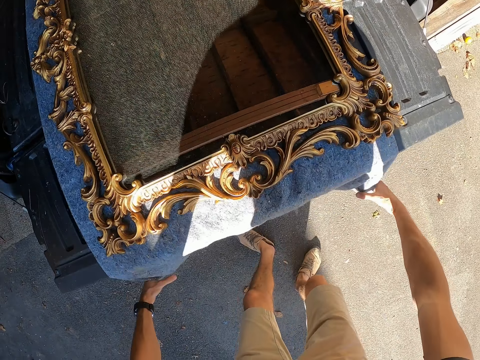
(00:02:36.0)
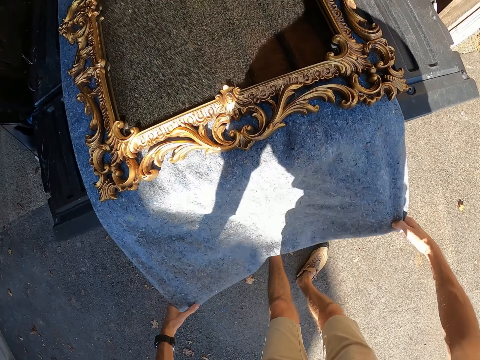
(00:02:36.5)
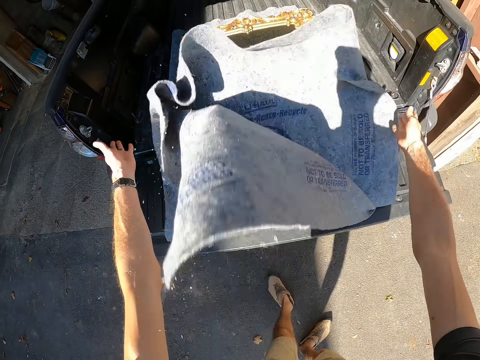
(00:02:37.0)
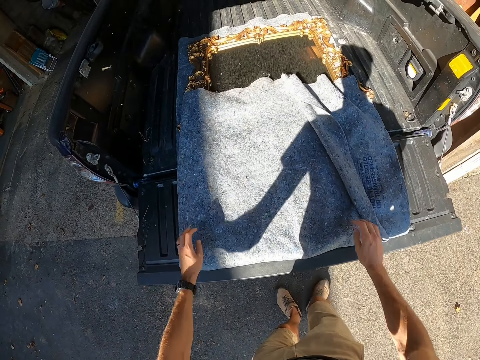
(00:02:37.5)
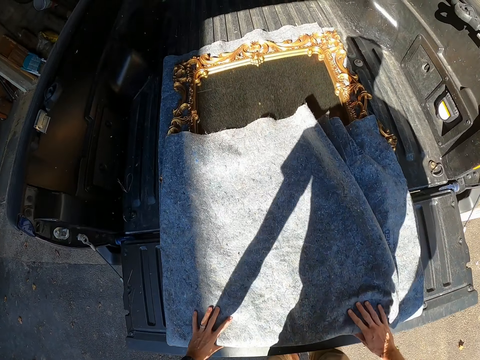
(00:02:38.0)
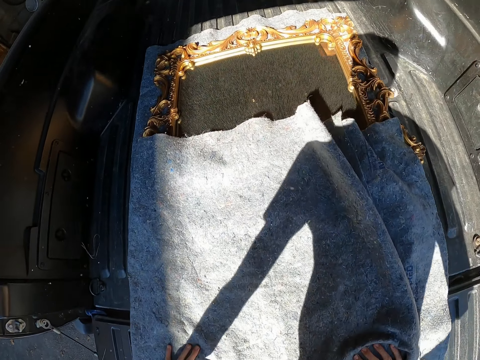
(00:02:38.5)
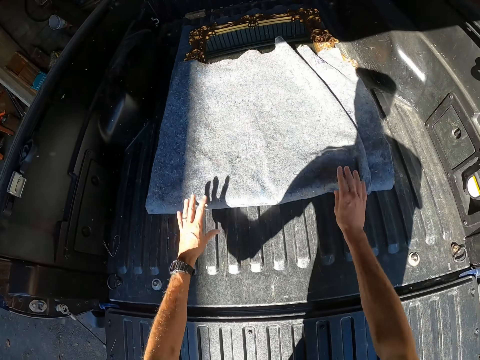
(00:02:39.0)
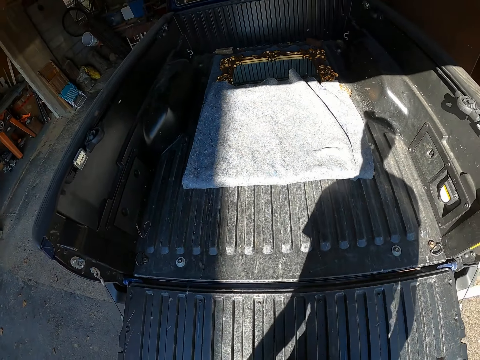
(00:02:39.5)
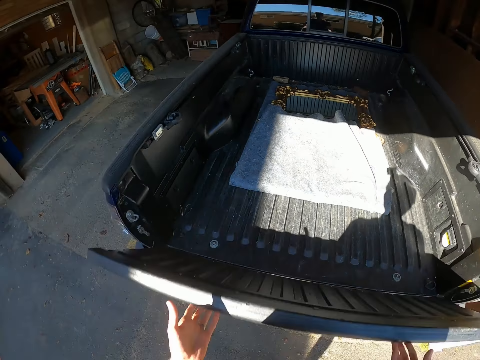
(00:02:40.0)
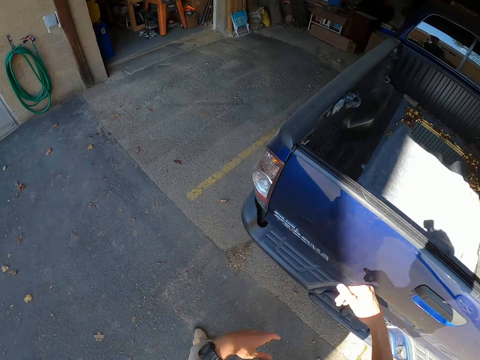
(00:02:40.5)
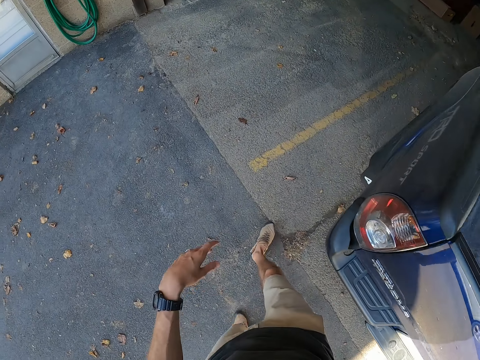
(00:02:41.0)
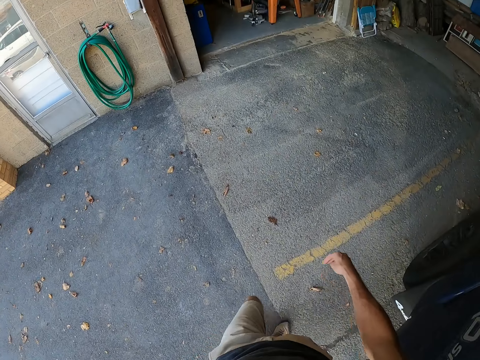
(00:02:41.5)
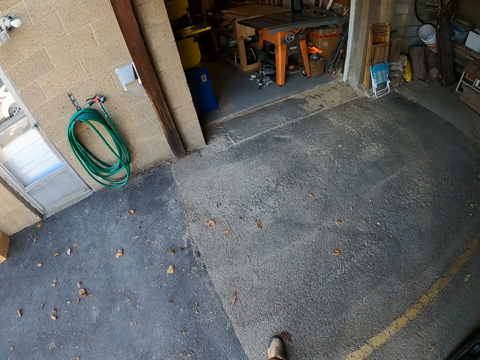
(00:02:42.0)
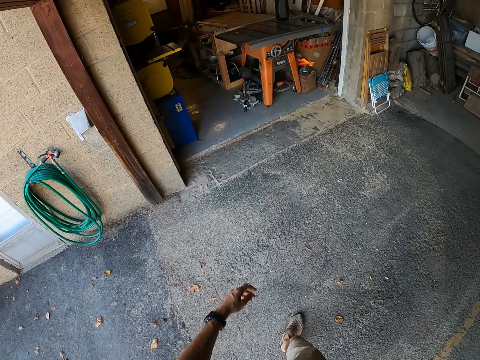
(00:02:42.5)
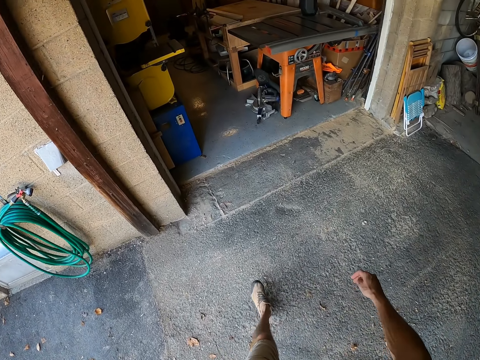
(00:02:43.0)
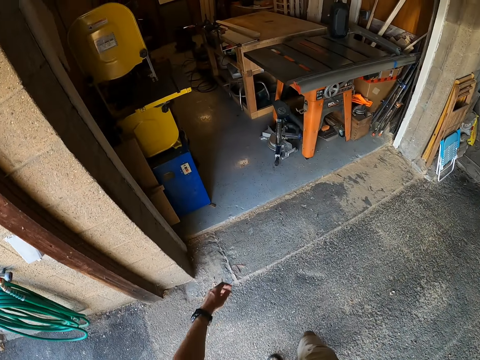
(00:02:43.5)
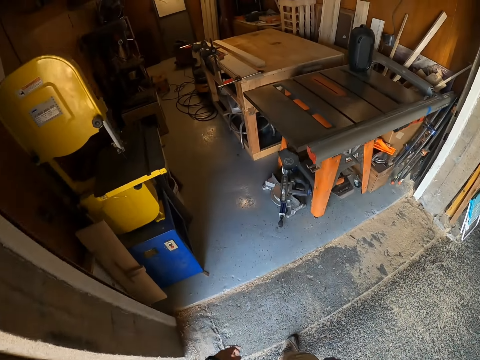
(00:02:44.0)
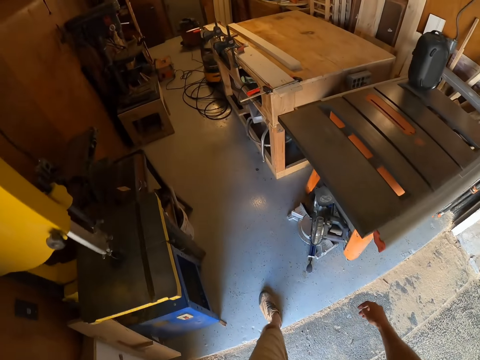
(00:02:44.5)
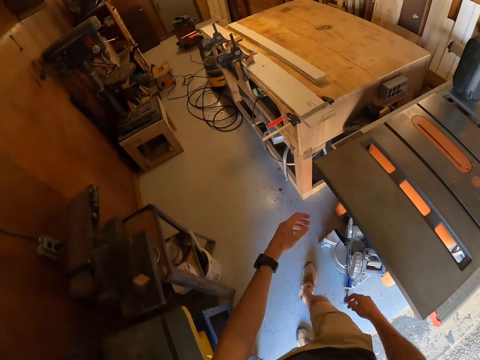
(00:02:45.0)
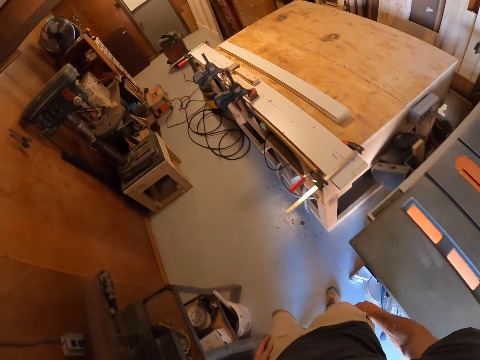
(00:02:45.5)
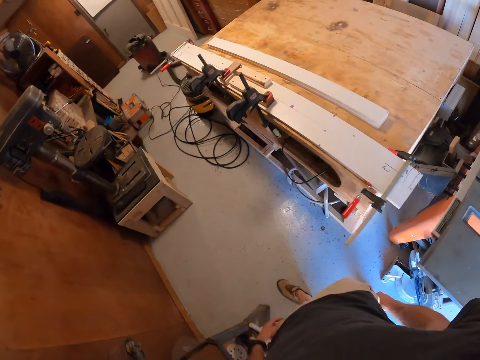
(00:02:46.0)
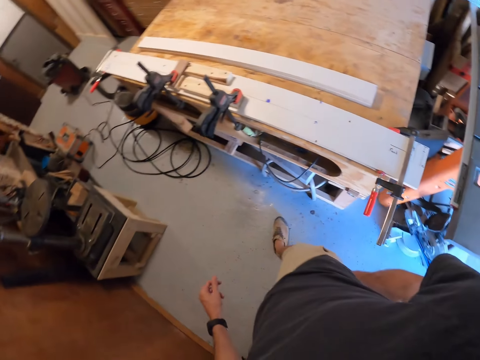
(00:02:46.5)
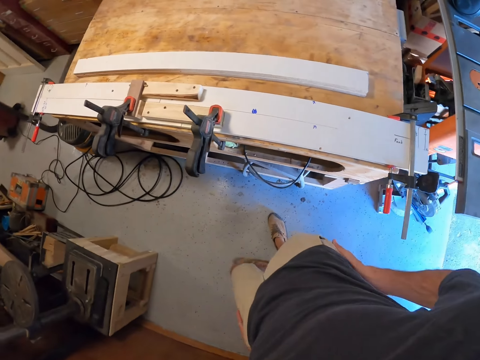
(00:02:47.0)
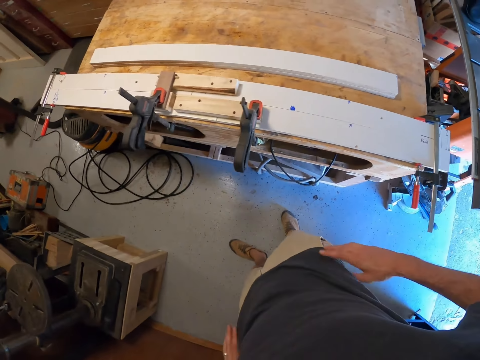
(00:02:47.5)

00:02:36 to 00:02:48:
The camera wearer covers the mirror with the blanket. They push the mirror in the pickup trunk. They close the pickup trunk door. They walk around the compound.

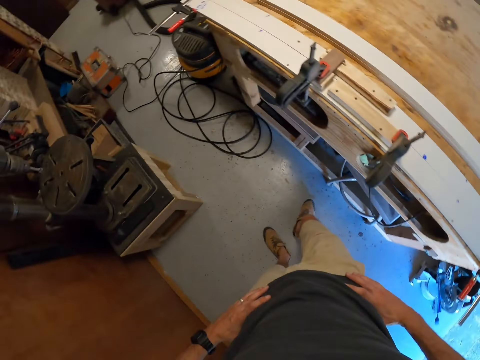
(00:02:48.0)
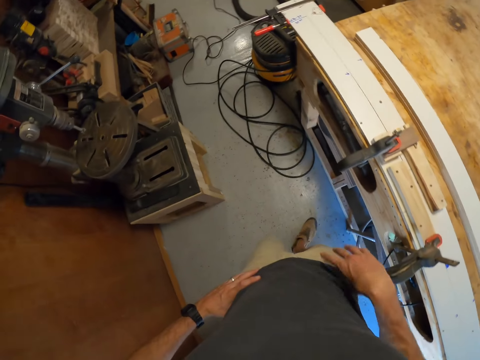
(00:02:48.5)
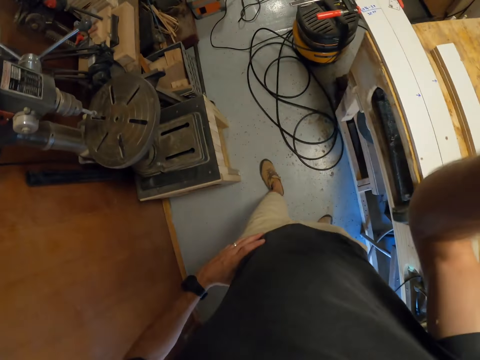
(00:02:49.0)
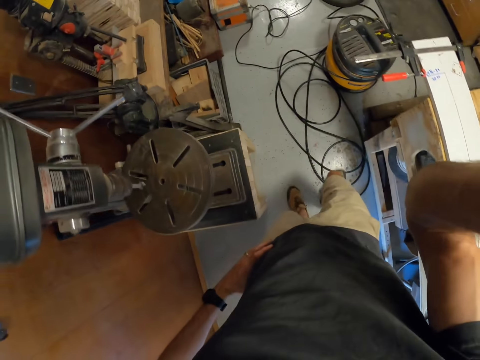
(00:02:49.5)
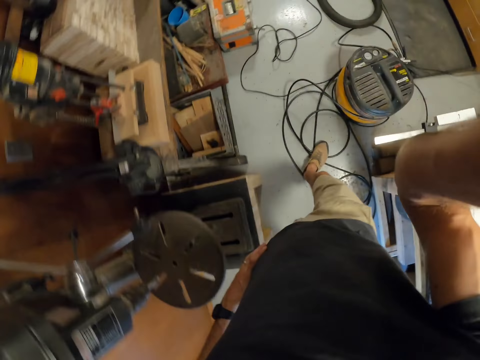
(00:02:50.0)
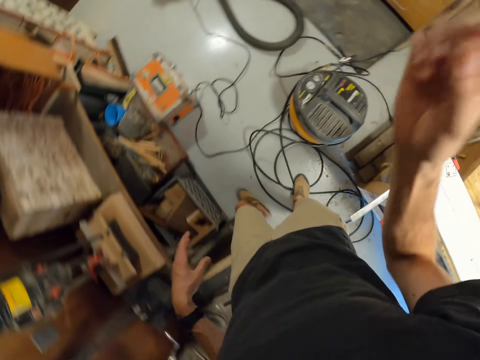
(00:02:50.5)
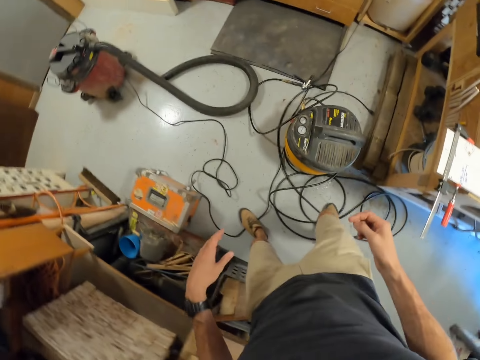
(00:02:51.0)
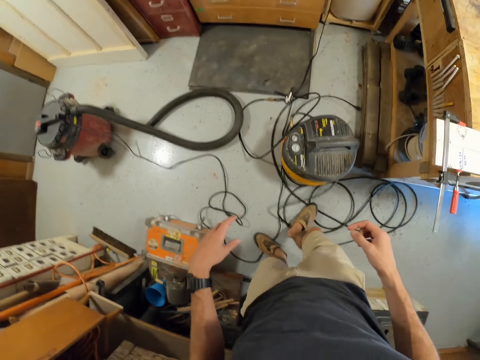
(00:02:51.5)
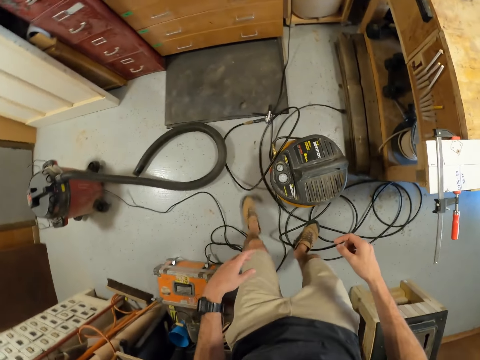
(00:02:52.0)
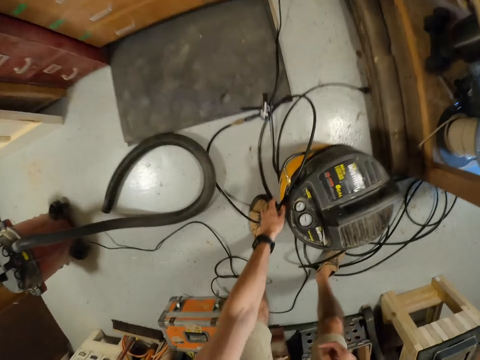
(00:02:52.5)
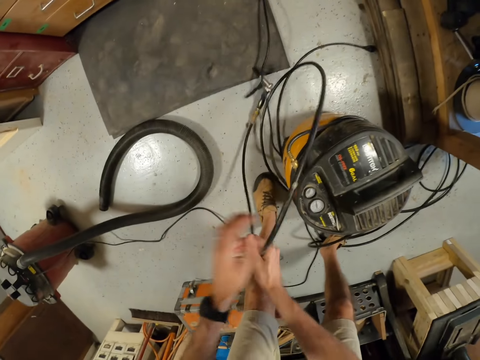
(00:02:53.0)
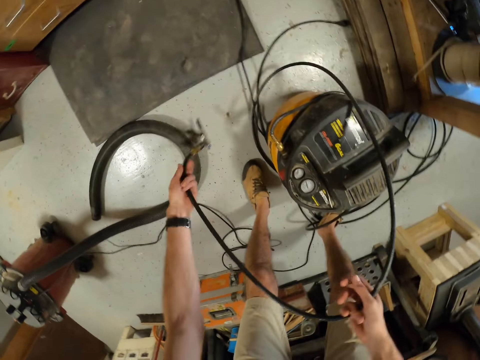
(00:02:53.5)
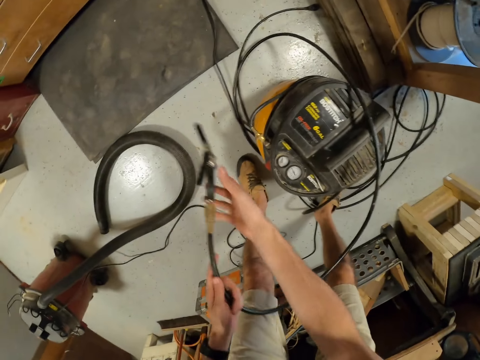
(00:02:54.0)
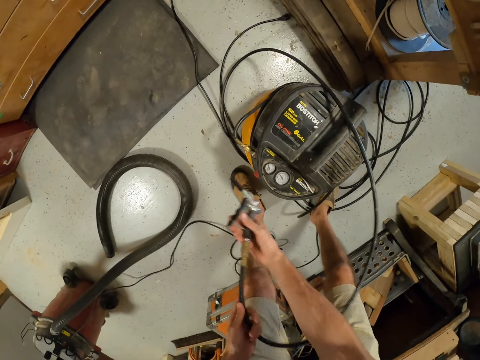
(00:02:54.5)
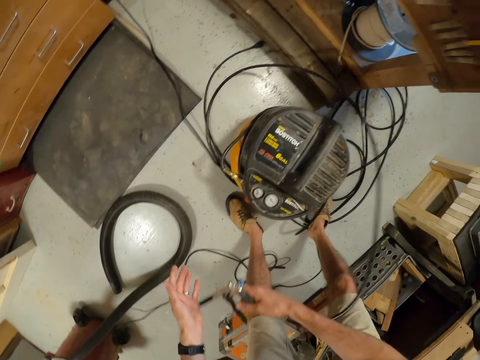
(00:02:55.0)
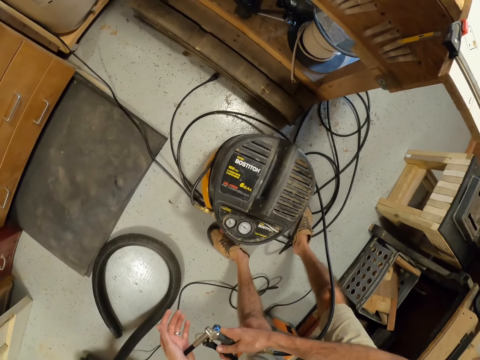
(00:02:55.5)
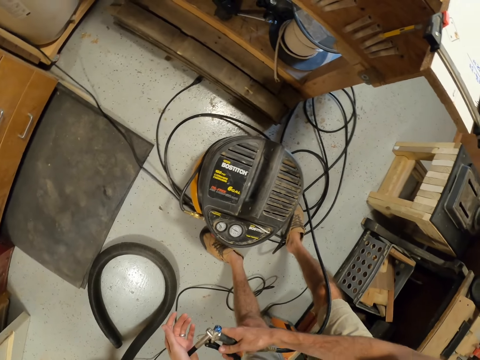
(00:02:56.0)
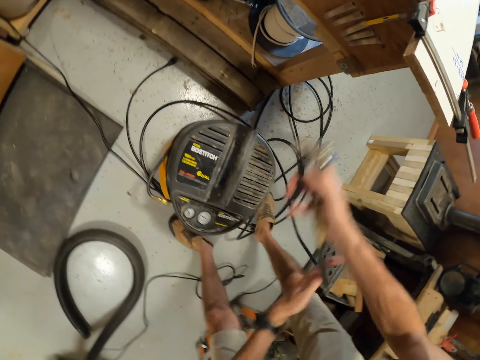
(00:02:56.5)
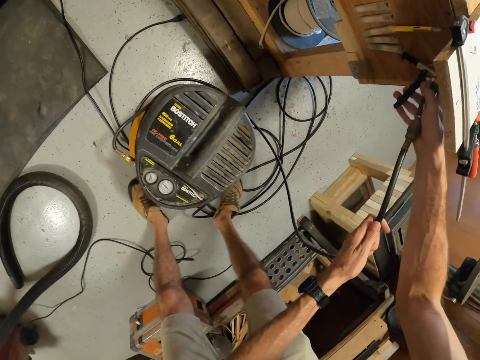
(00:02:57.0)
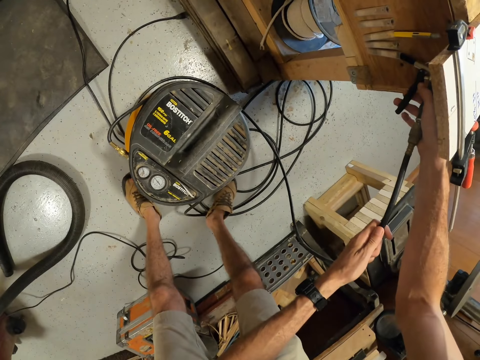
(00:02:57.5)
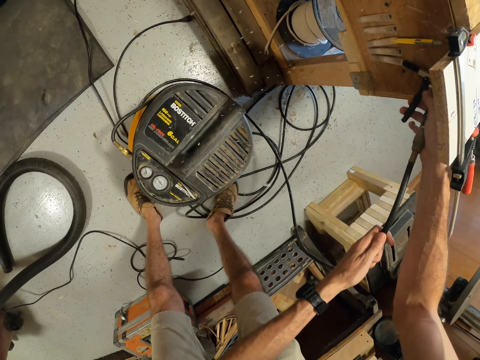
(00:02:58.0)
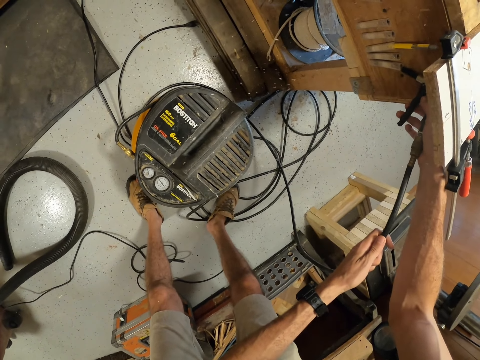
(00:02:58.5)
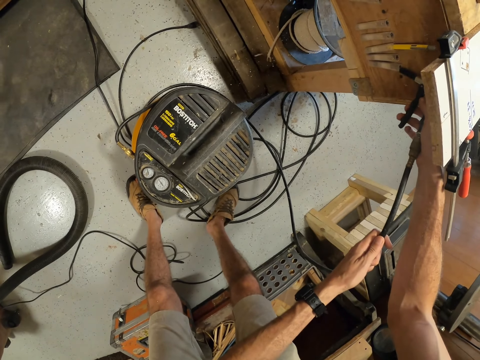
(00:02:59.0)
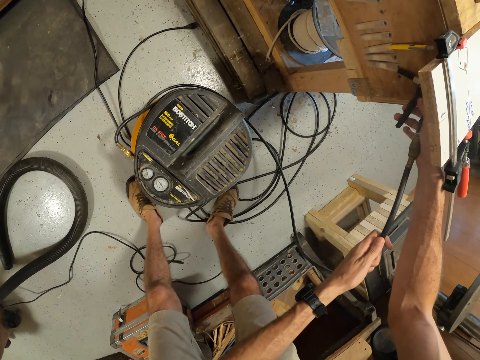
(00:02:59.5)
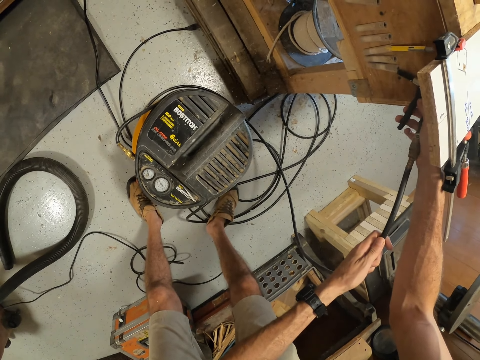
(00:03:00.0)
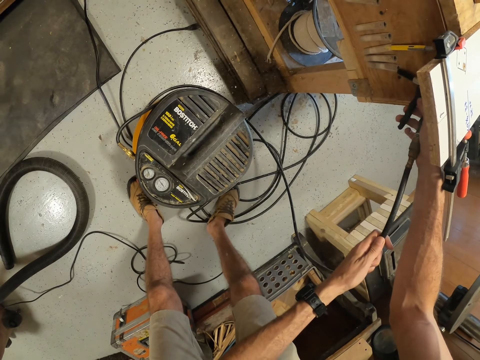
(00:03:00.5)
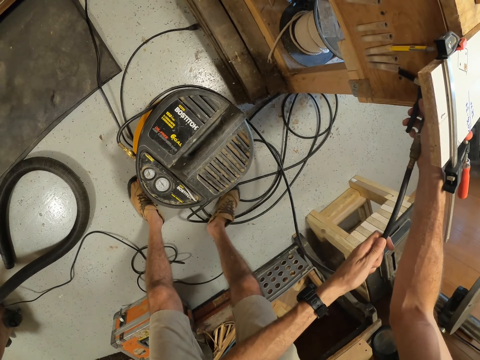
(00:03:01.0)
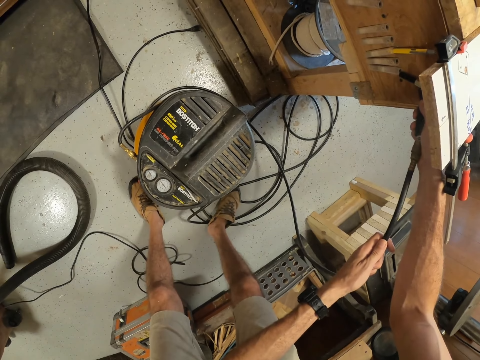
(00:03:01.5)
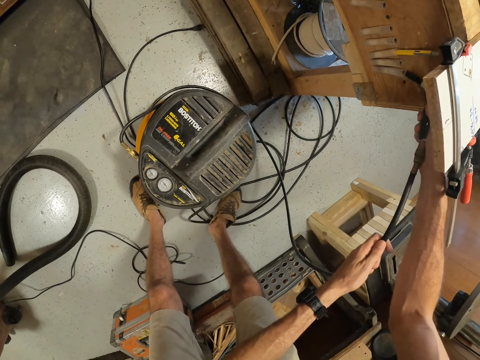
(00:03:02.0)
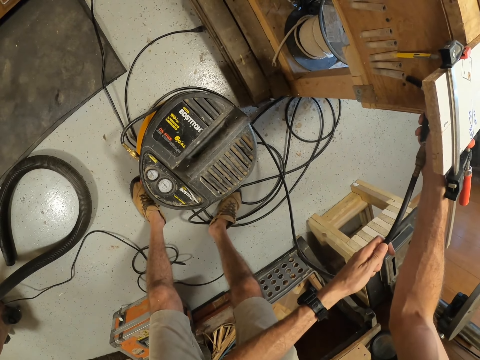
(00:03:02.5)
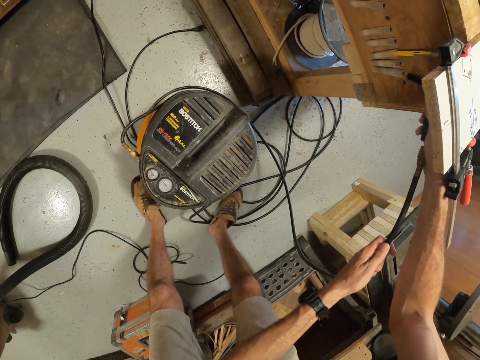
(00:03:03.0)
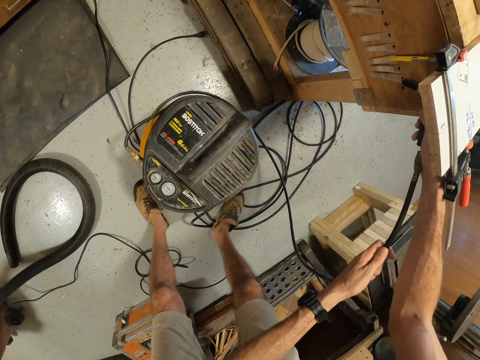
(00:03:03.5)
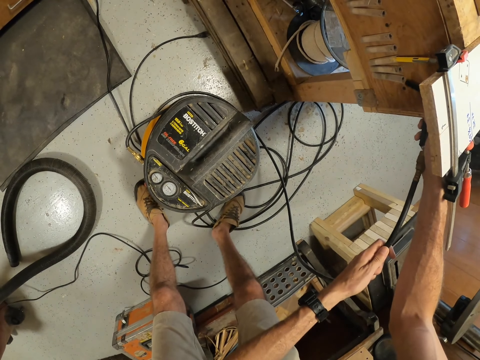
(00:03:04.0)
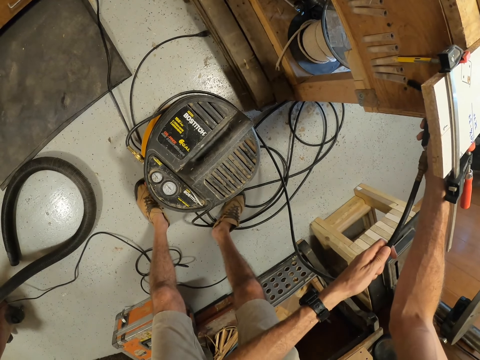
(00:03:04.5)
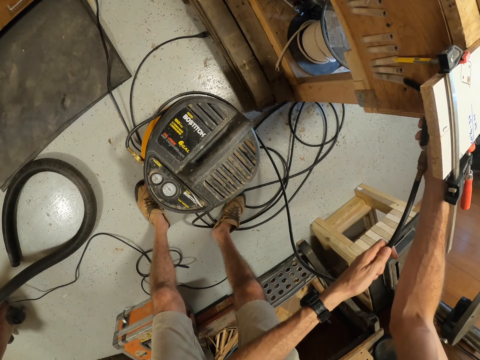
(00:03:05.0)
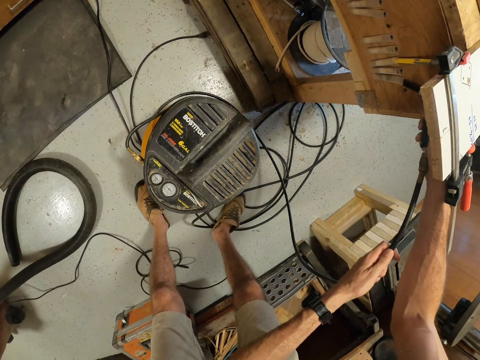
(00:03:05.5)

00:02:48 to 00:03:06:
The camera wearer touches their face. They adjust the camera. They pull the cable of the air compressor. They pick up the hose. They blow the wooden structure with the air compressor.
